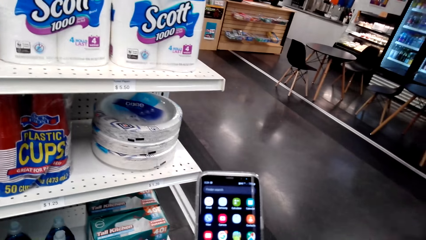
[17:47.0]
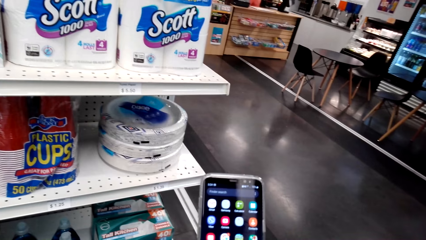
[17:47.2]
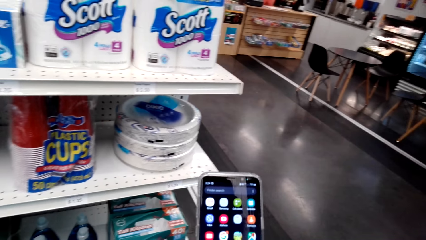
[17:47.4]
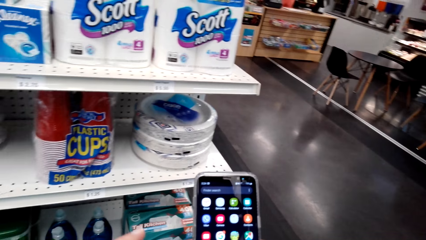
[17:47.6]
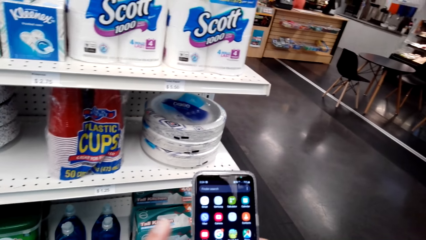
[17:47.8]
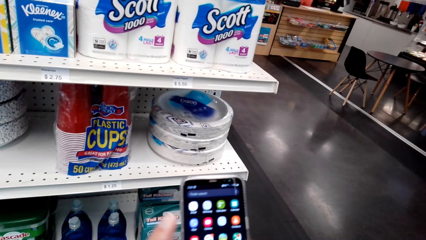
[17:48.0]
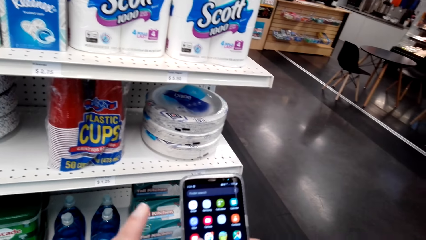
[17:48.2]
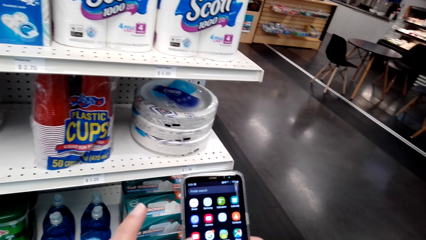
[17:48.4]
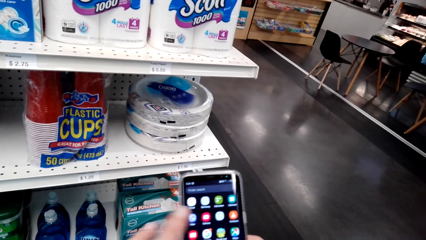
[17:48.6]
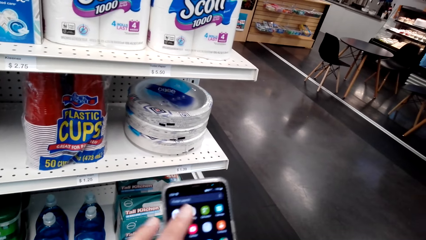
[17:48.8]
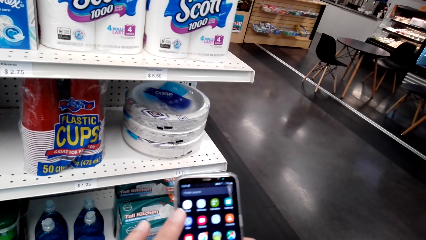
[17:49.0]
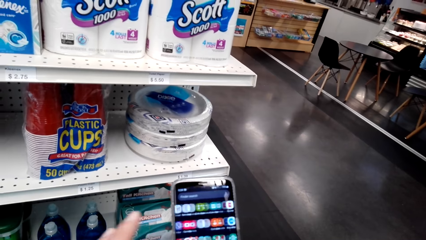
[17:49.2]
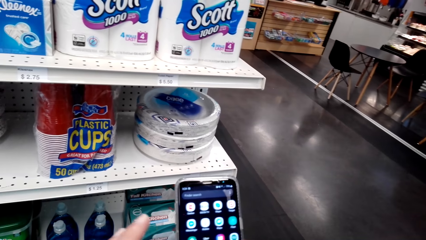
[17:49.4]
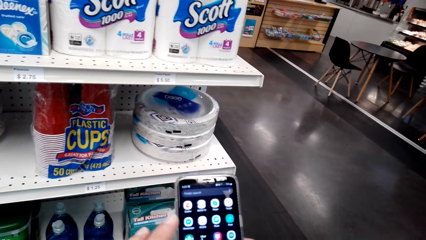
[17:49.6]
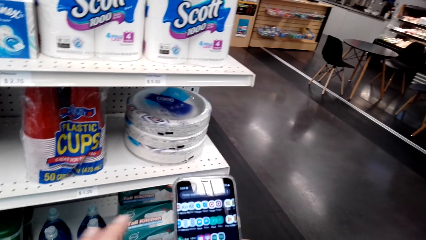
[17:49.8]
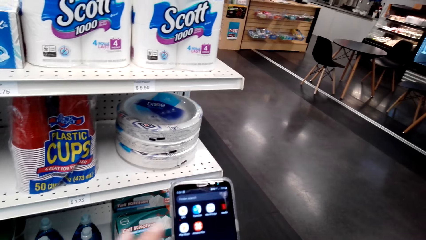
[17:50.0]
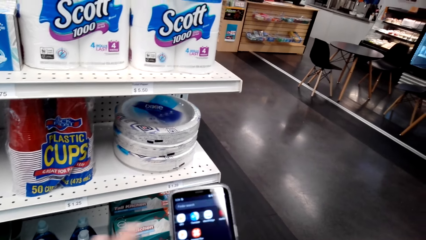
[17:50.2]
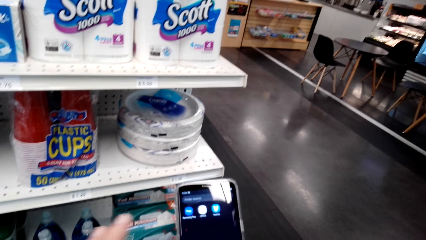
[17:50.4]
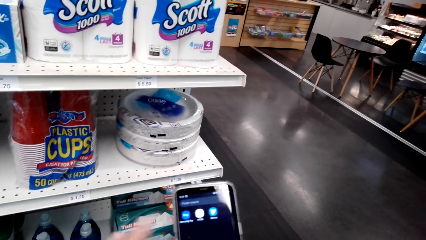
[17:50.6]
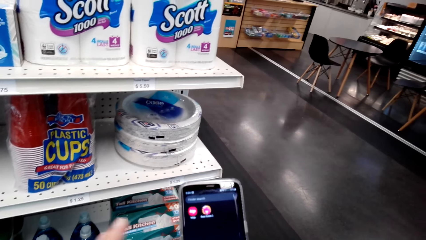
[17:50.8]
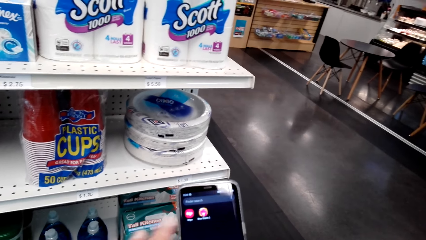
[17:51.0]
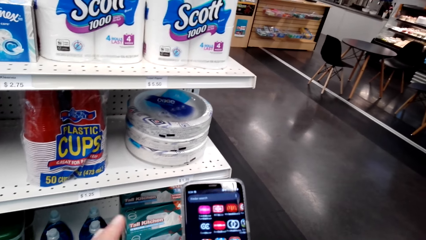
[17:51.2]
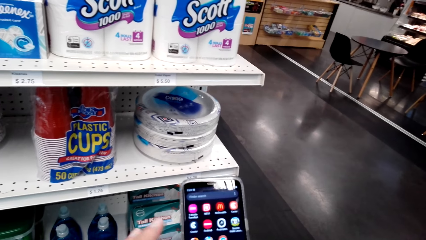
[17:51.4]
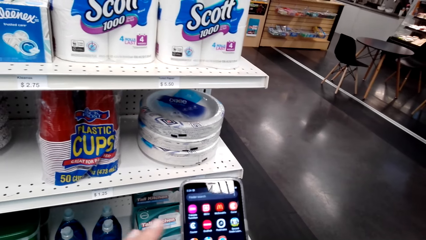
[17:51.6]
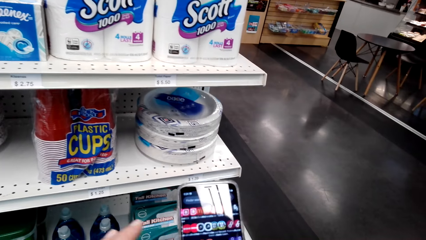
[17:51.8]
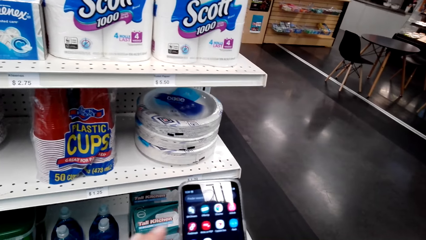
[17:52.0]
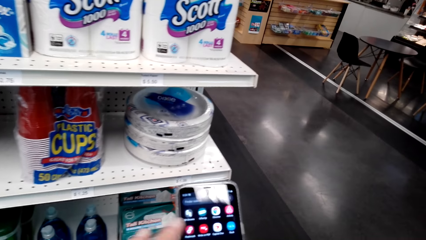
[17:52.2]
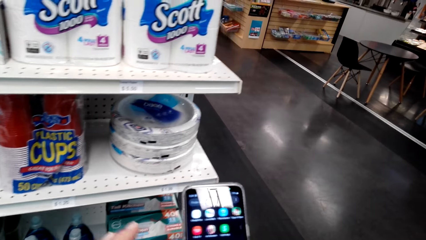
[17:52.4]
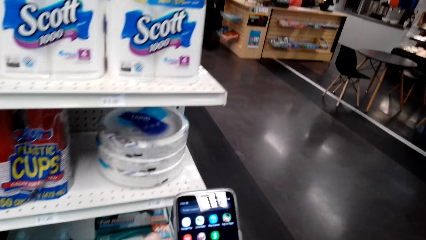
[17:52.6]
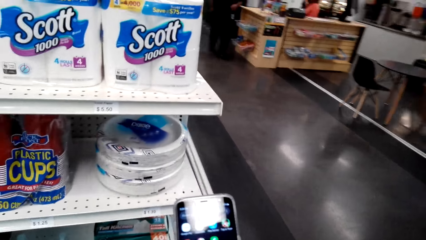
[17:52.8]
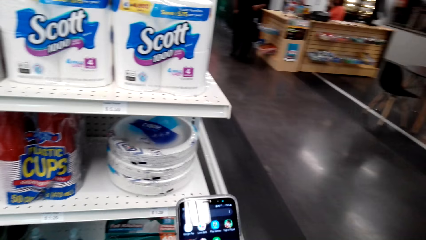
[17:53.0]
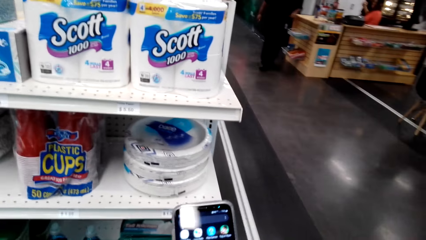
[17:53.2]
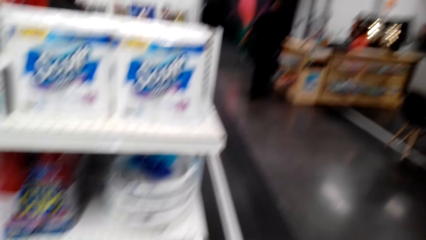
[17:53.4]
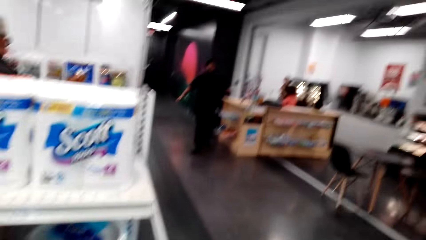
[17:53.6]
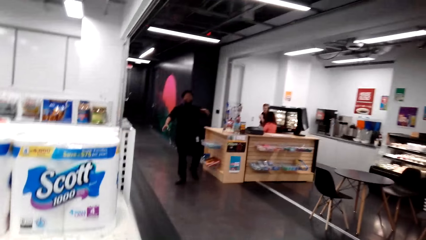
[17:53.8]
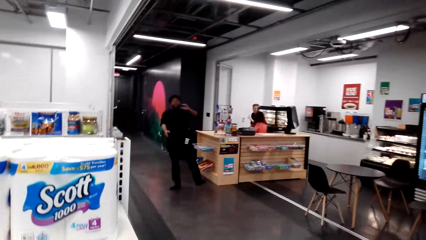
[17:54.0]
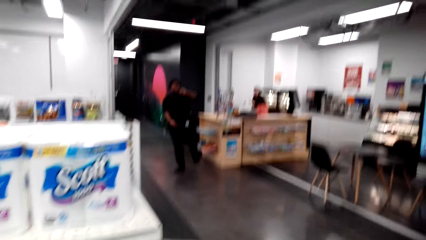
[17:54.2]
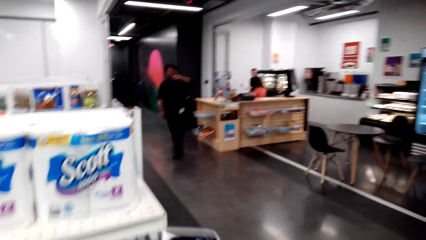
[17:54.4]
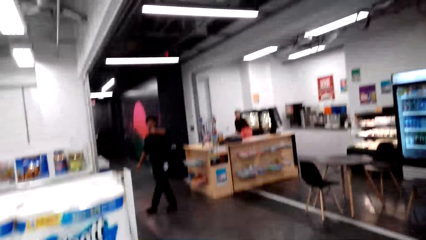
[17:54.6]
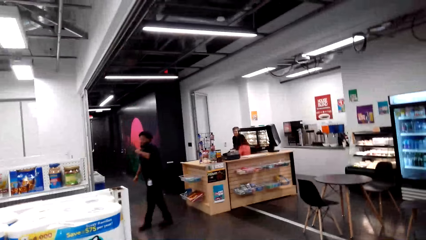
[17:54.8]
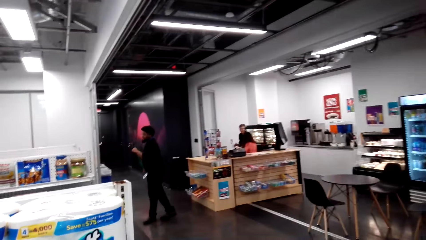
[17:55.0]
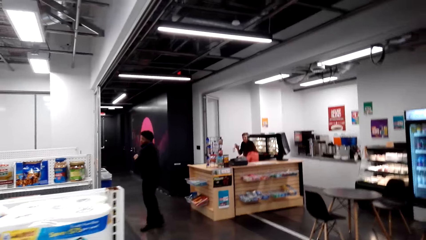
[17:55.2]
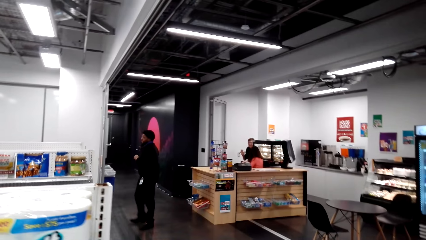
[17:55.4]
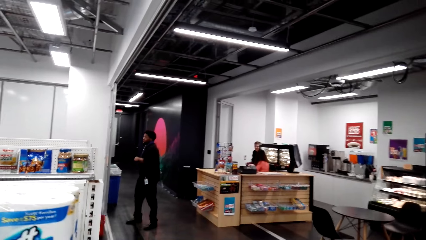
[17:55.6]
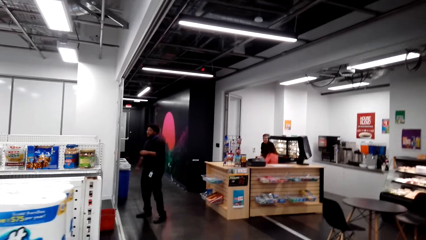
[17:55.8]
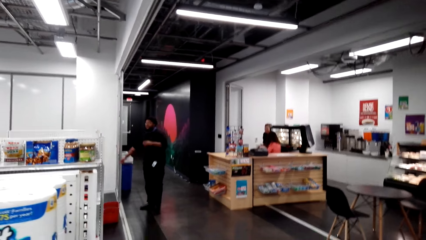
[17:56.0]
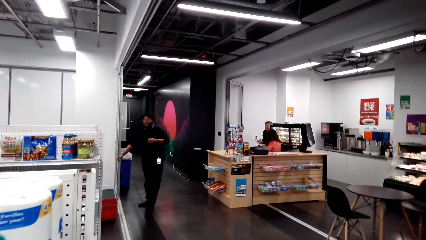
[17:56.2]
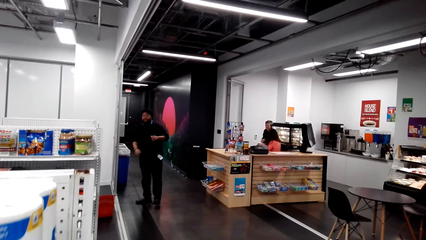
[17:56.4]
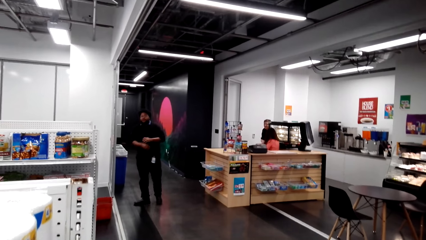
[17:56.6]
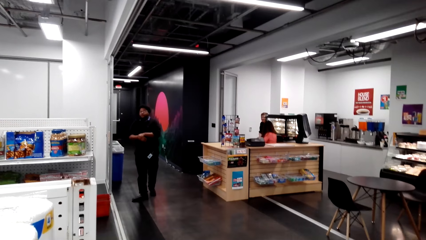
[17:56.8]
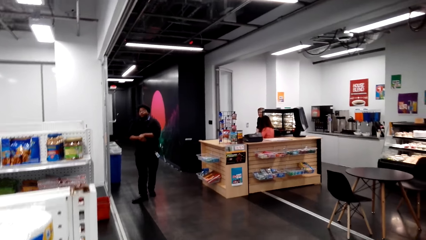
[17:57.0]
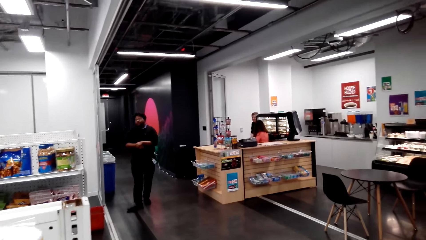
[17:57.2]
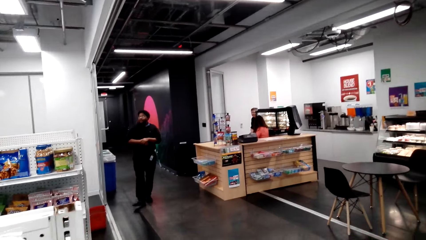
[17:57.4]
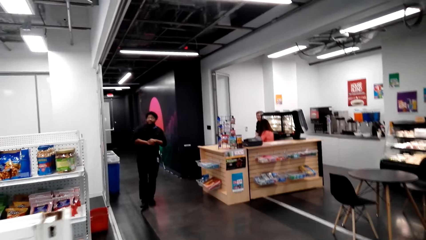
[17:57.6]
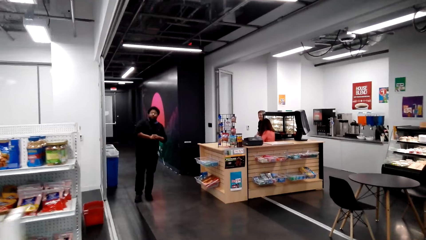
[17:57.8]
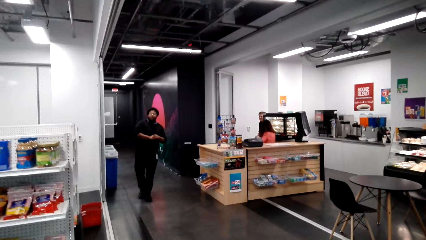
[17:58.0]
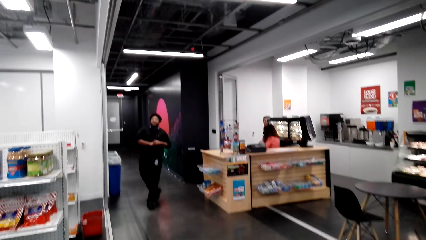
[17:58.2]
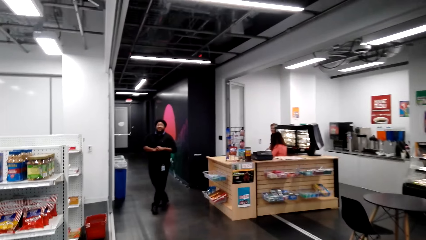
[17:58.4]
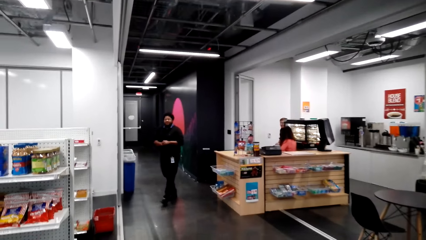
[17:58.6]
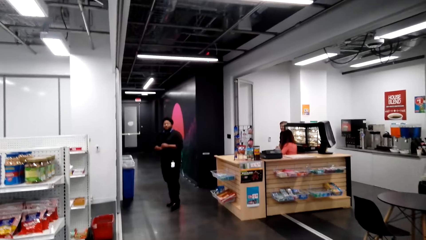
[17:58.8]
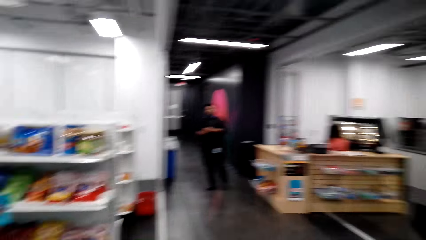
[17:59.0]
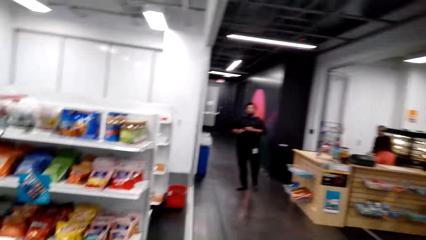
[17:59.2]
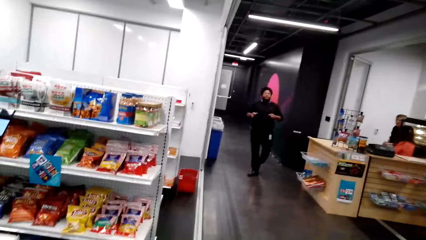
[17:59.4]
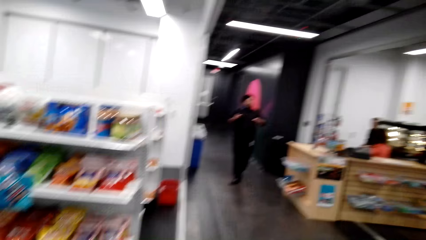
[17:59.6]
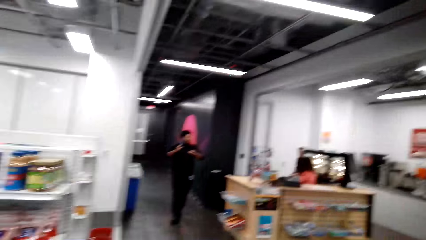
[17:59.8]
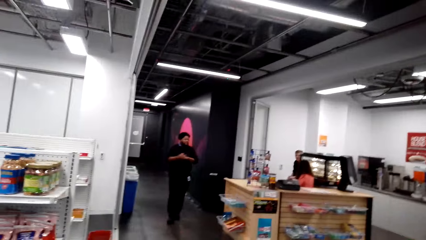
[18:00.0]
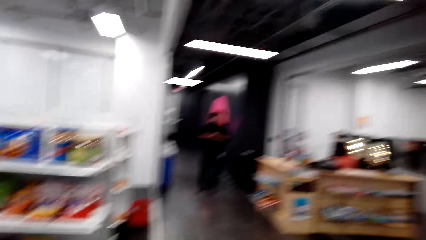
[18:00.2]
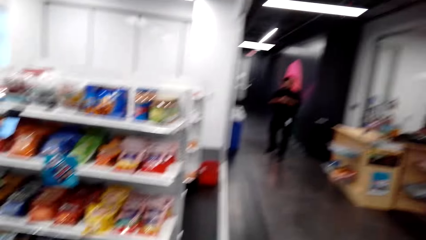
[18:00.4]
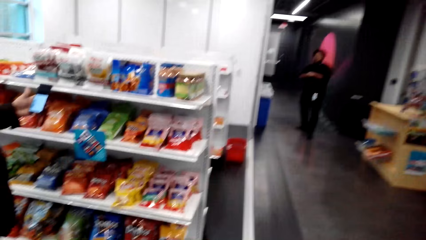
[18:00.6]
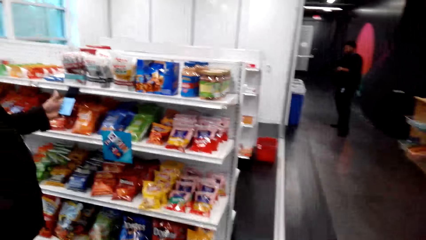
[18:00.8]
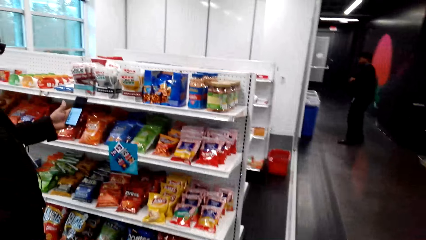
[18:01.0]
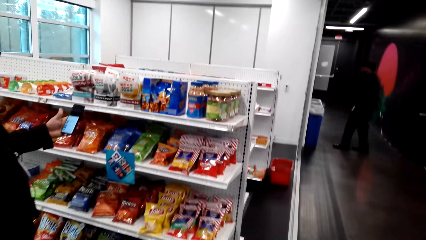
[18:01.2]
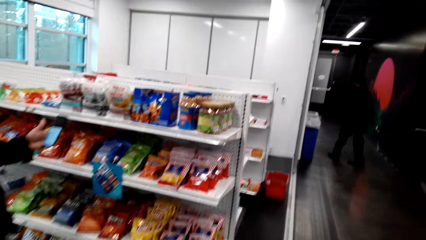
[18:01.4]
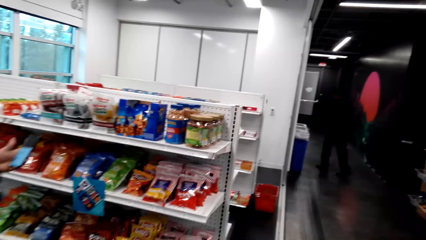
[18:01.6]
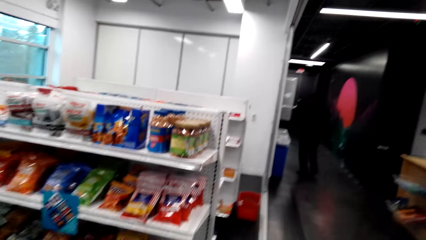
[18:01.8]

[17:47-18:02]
The camera wearer scrolls a phone with the left hand in the store. A man walks around in the store. The camera wearer walks around in the store. Another man holds a phone in the store with the left hand.
